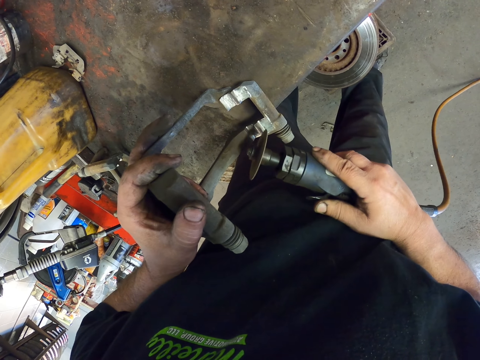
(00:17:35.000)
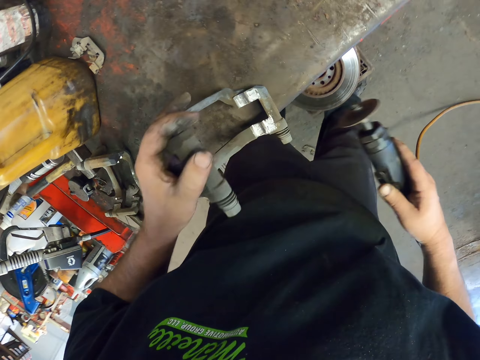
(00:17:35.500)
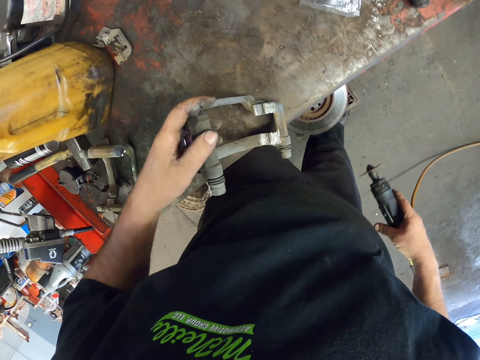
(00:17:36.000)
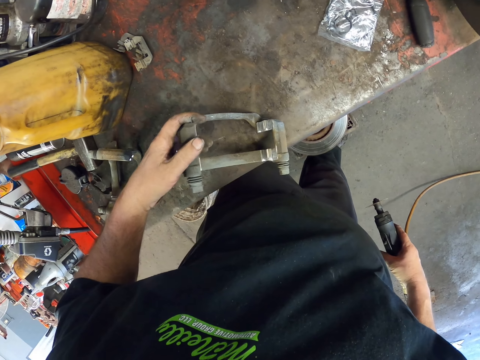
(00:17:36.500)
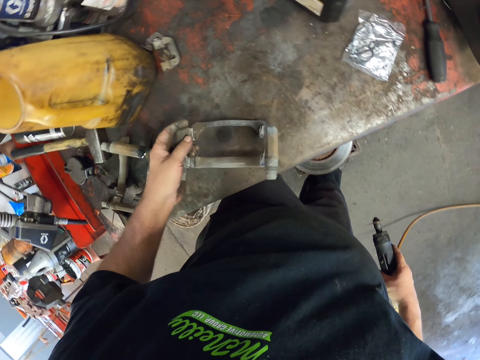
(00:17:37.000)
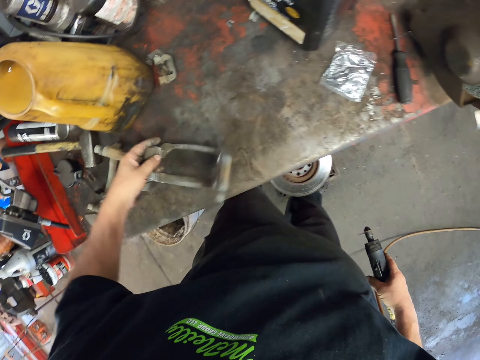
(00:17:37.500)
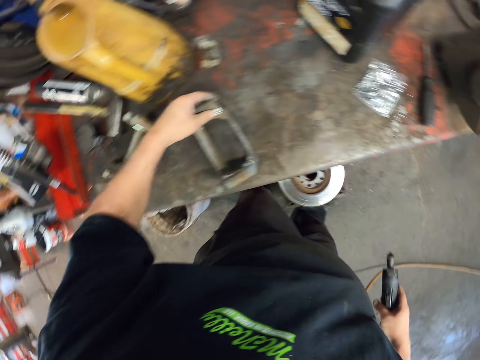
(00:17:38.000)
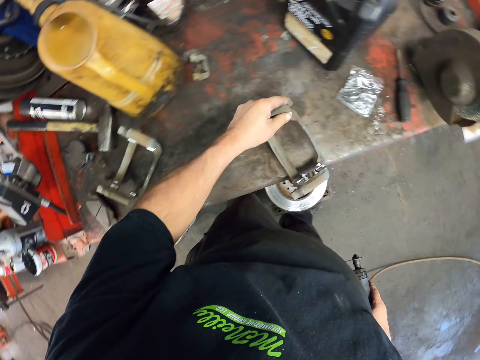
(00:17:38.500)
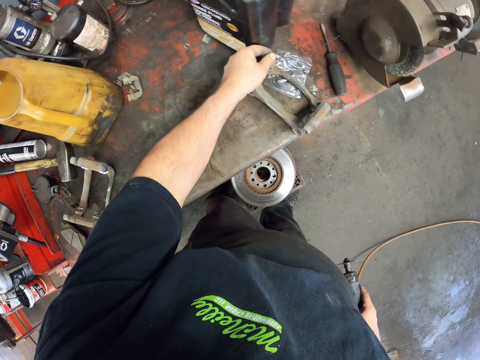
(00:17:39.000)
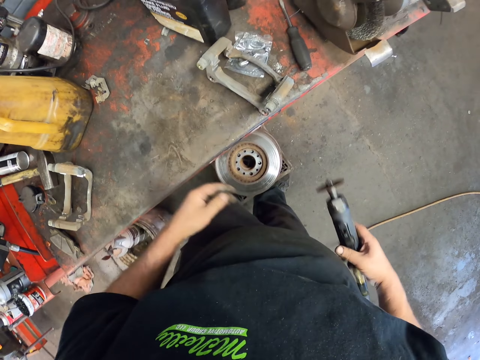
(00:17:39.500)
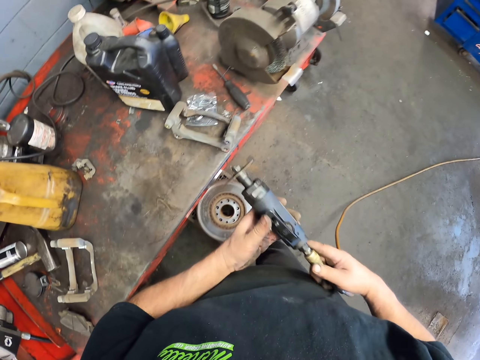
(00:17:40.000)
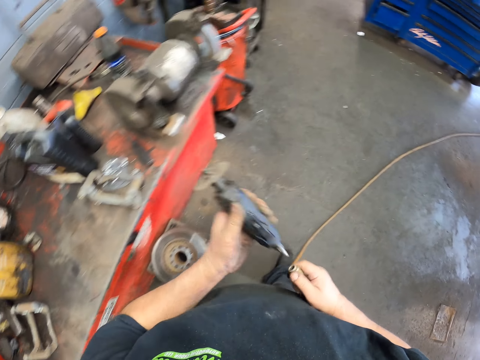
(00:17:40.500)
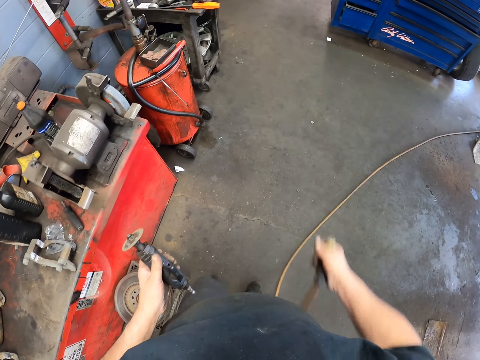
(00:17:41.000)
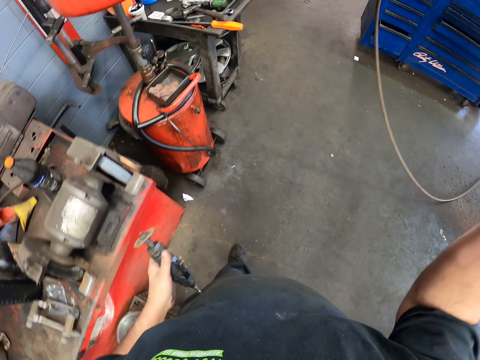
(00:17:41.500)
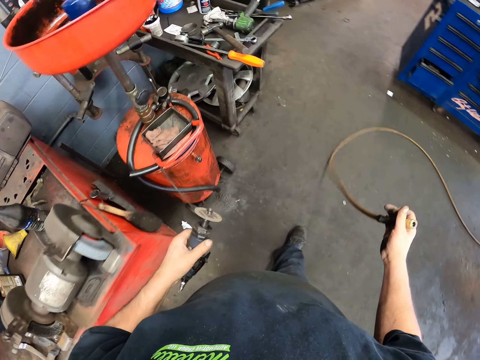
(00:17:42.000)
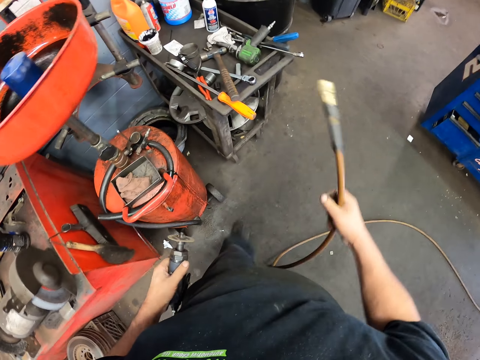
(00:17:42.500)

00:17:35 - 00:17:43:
The camera wearer puts the brake caliper mount on the metal structure. They turn something around. They drag the brake caliper mount on the metal structure. They walk. They disconnect the hose pipe from the metal grinder. They lift the hose pipe.
